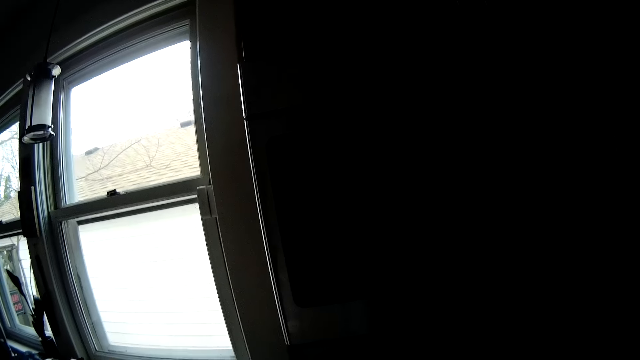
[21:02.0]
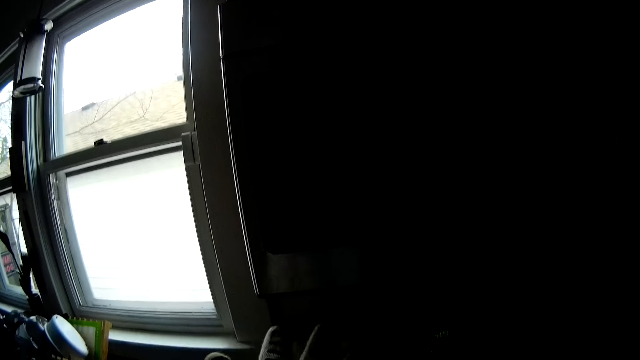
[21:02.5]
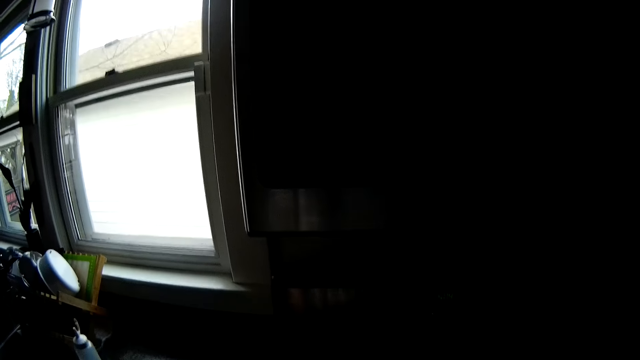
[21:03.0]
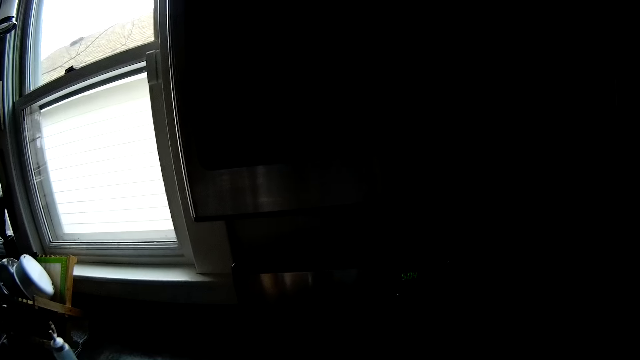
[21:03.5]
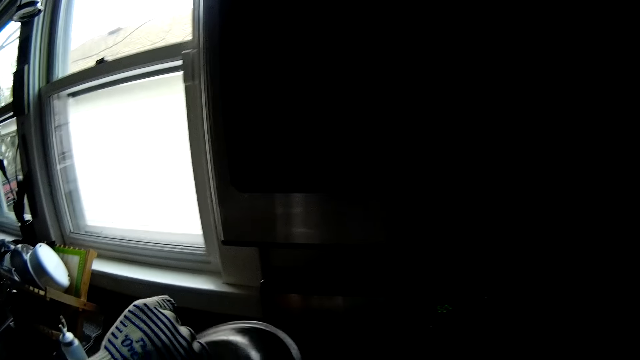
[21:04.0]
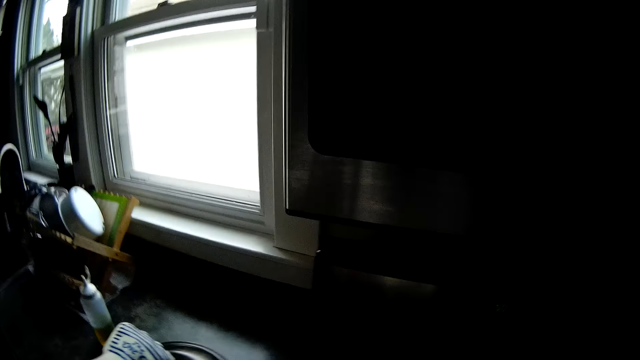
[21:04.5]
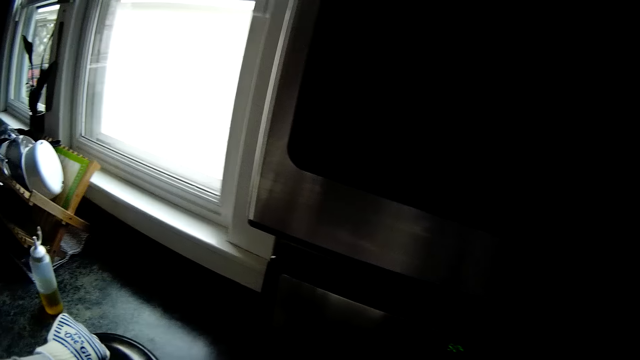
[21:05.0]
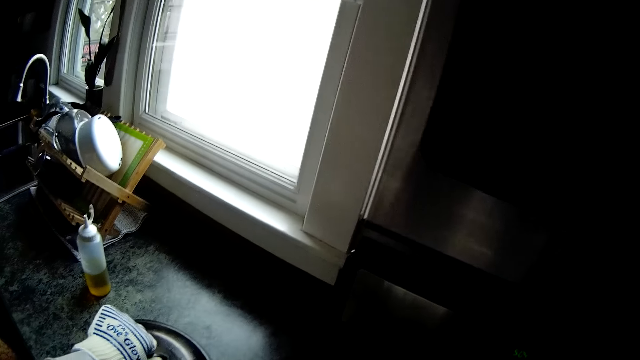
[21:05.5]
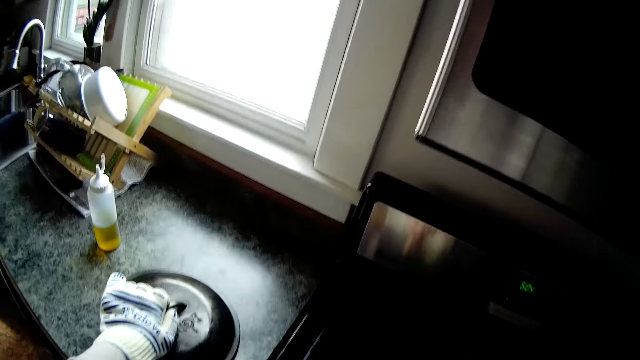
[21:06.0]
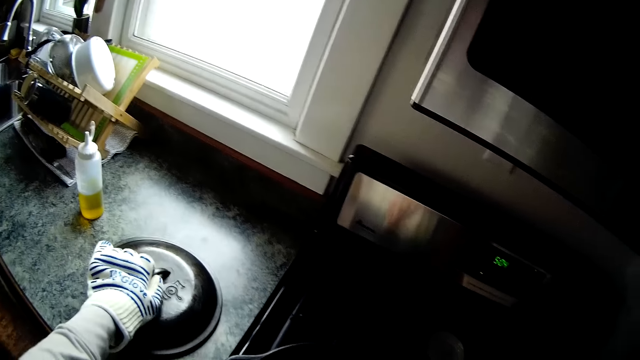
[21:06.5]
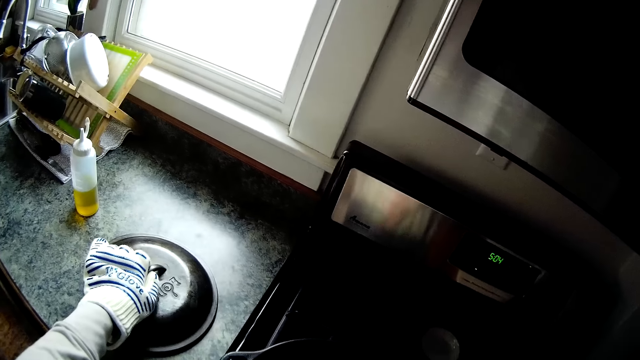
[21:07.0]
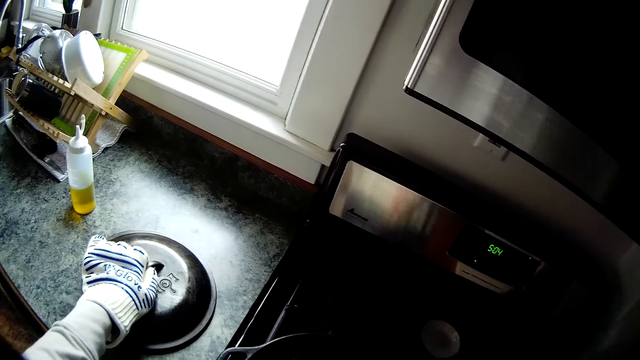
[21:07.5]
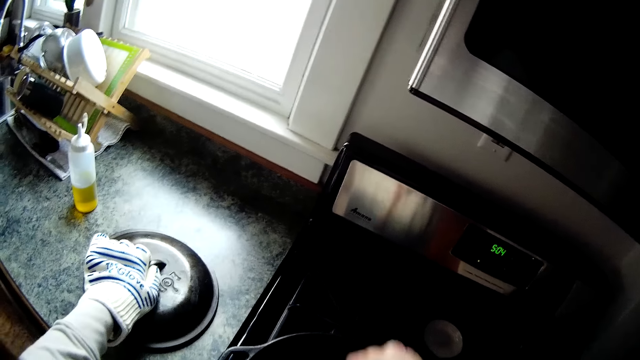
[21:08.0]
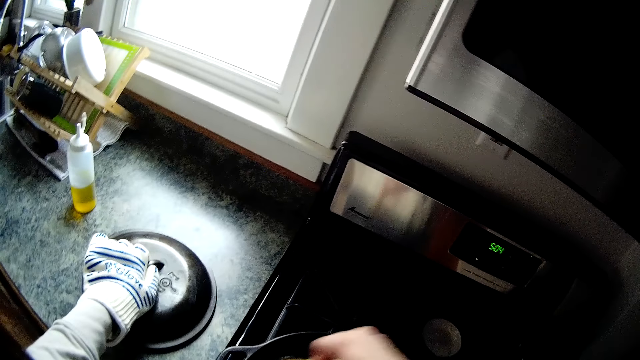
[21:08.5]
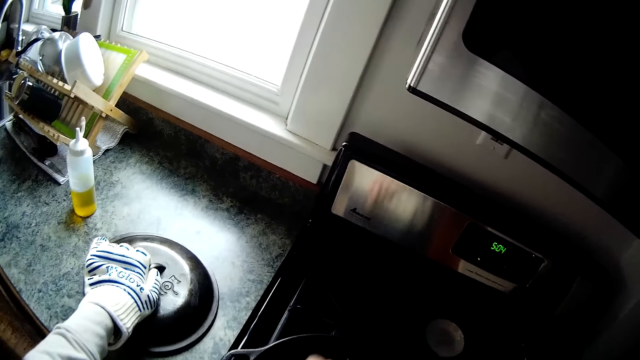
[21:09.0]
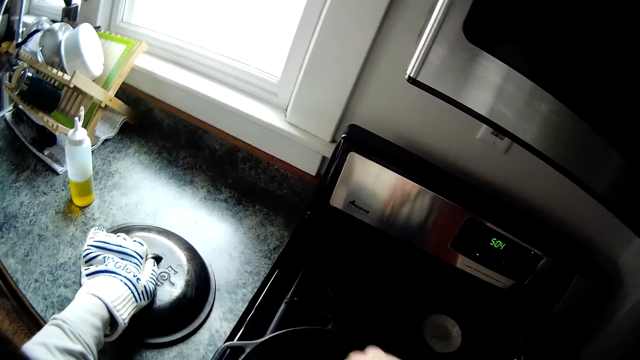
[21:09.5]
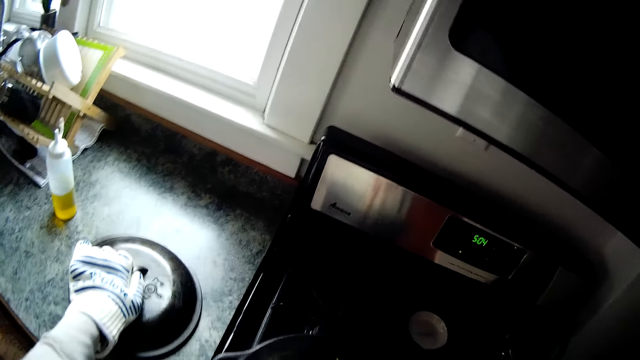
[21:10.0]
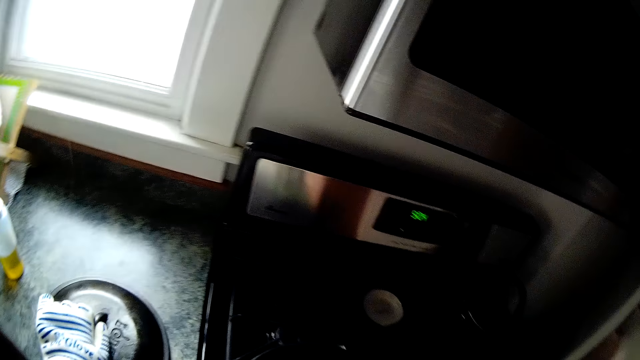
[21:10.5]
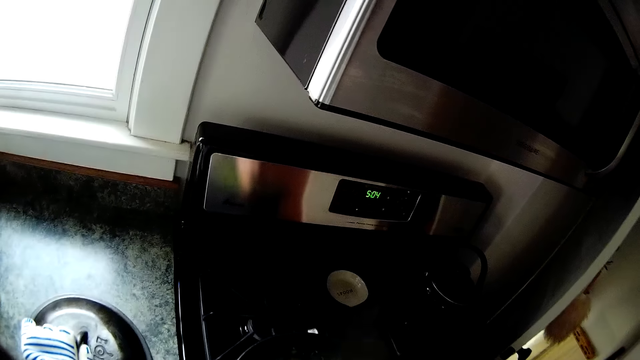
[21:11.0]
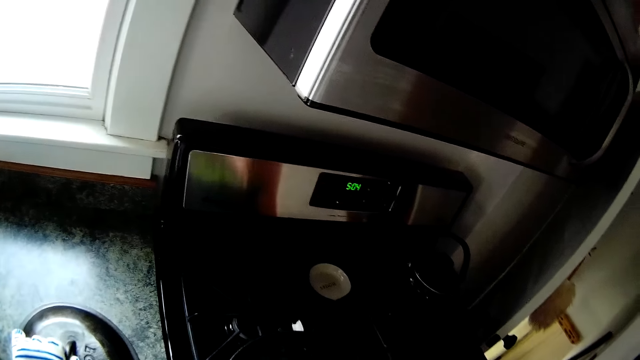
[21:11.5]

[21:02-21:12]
The camera wearer looks at the window. He moves the left hand. He wears a glove on his left hand with his right hand. He puts a pot cover on a sink slab with his left hand. He stirs the veggies in a pot with a spatula with his right hand. He stares at the cooker.

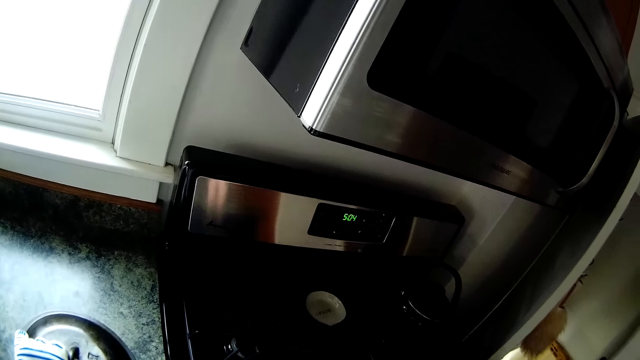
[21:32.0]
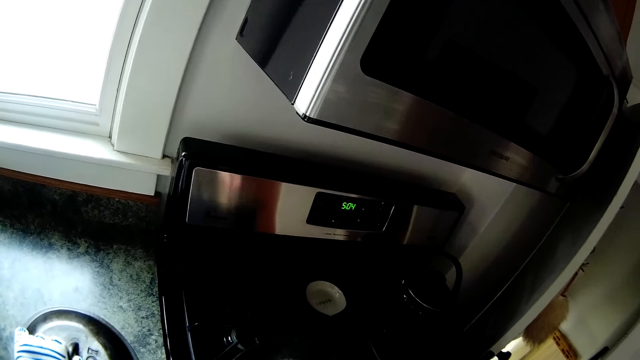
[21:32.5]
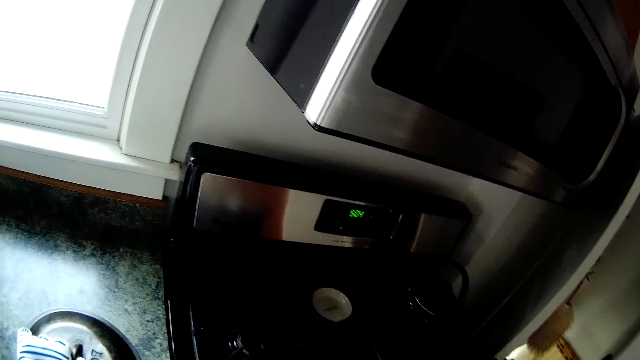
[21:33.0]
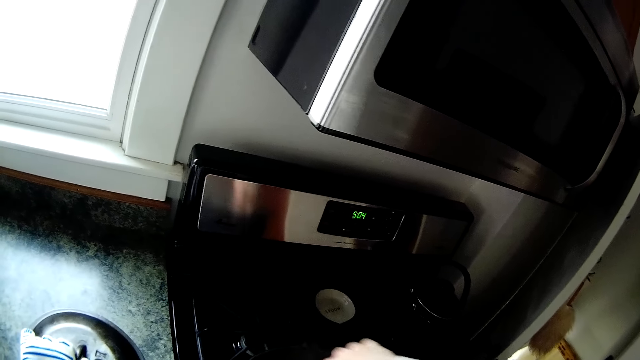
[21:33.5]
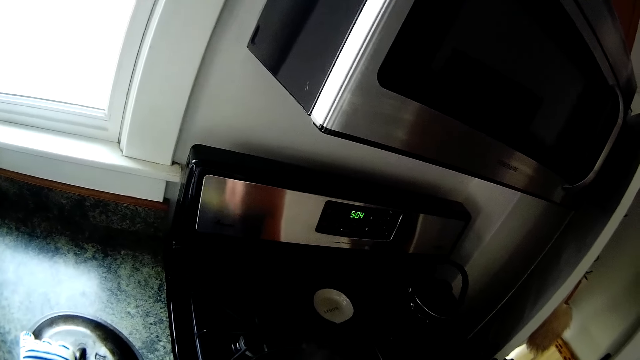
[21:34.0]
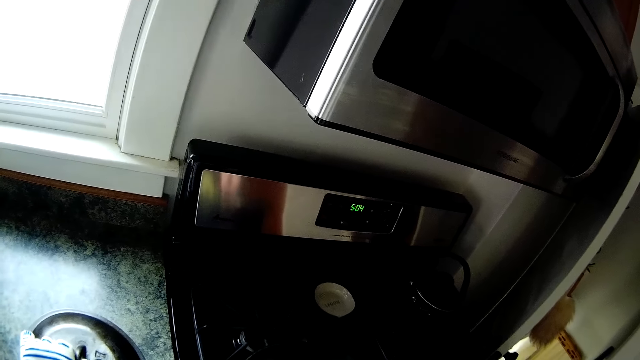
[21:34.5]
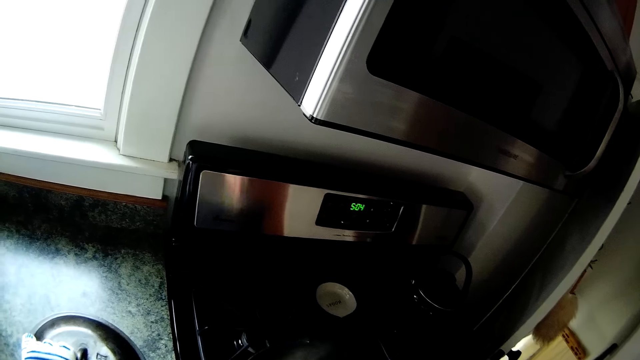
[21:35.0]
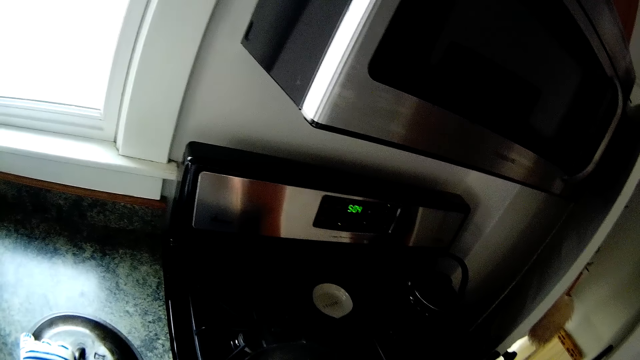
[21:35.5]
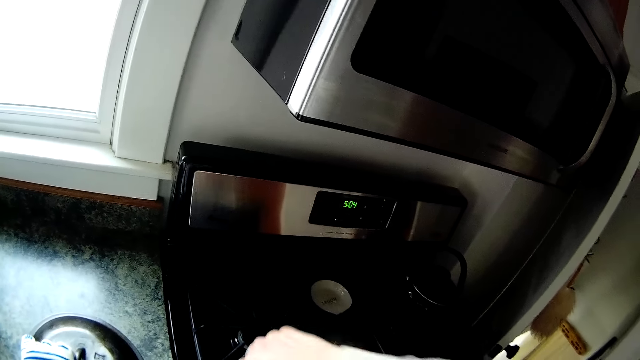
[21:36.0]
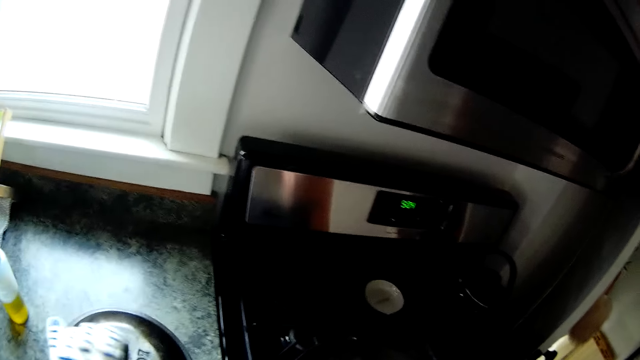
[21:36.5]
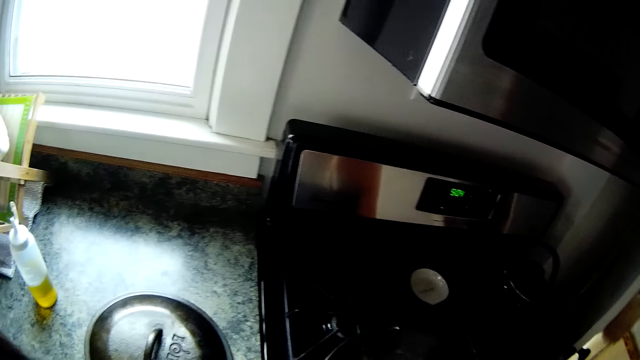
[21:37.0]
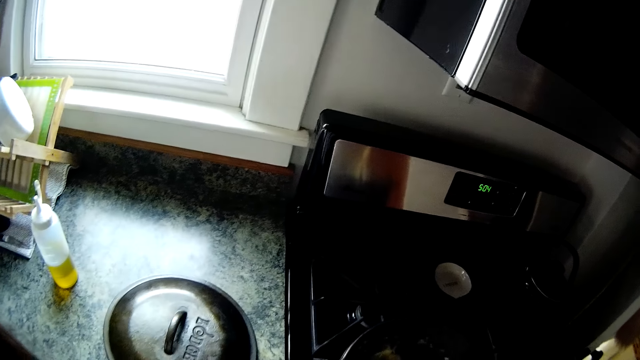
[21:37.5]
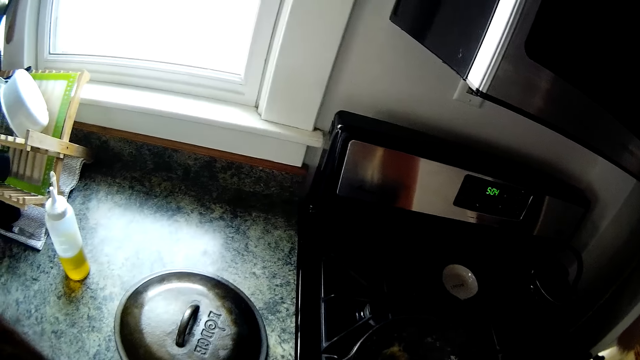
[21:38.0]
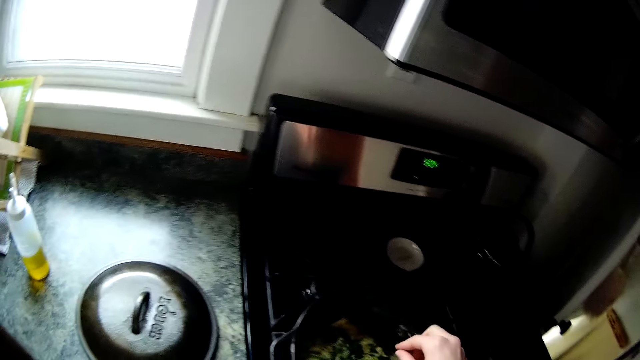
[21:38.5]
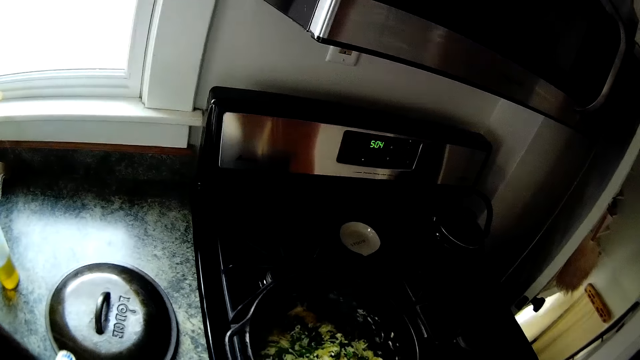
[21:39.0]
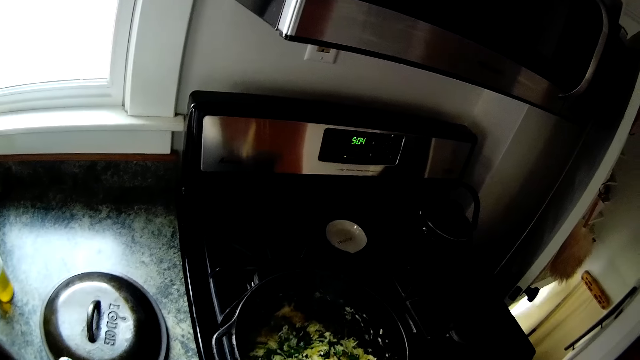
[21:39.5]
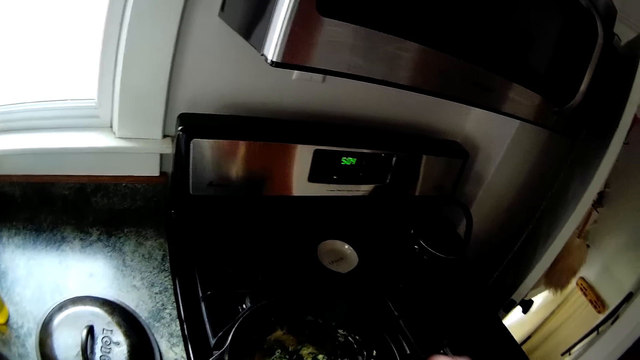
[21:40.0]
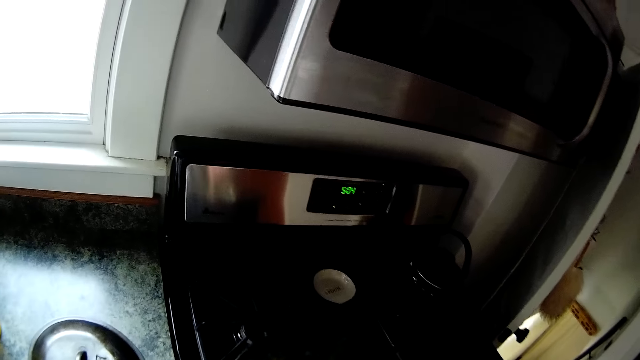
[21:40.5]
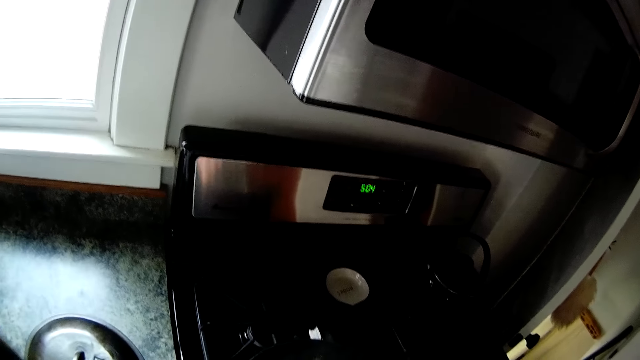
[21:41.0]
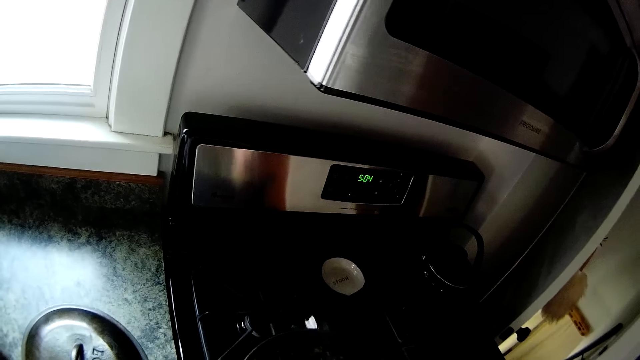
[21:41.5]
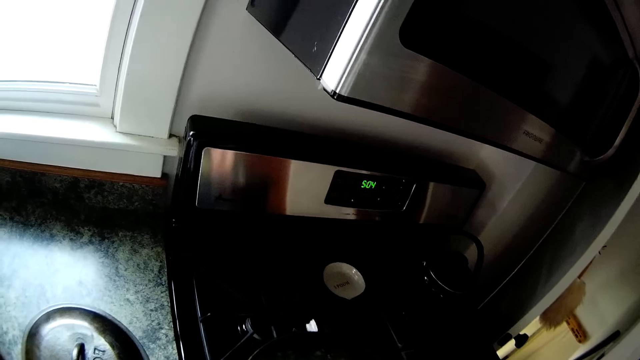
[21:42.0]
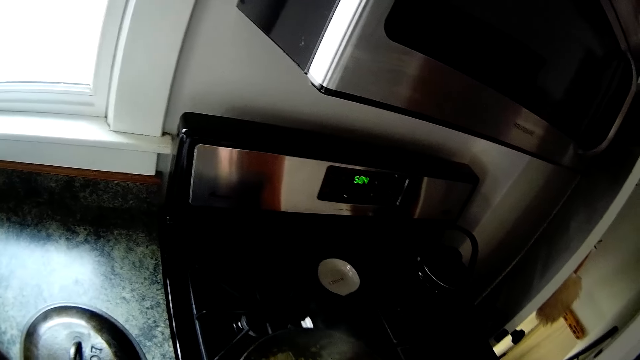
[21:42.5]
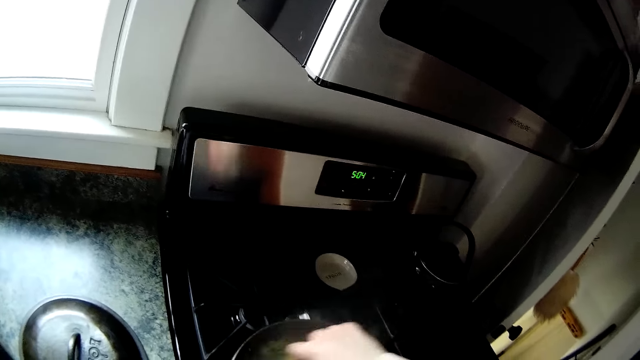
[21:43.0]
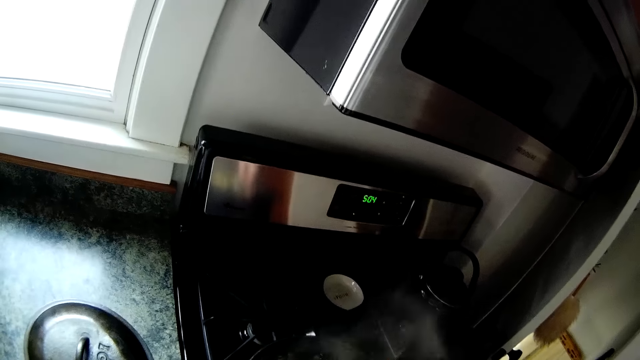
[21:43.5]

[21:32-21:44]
The camera wearer stirs with the right hand. He stirs with the right hand again. He adds seasoning to the veggies in the pot on the cooker with his right hand. He stirs with the right hand. He looks at the greens at the pot. He stirs with the right hand, and stirs with the right hand again.
